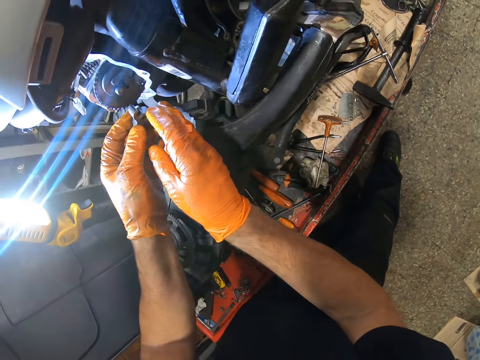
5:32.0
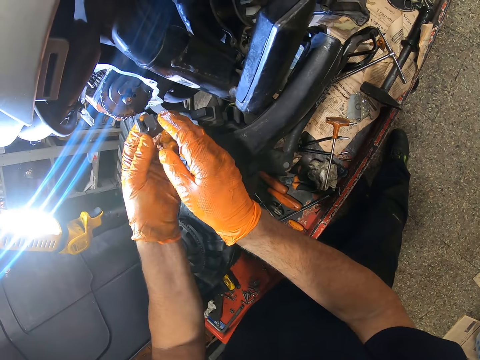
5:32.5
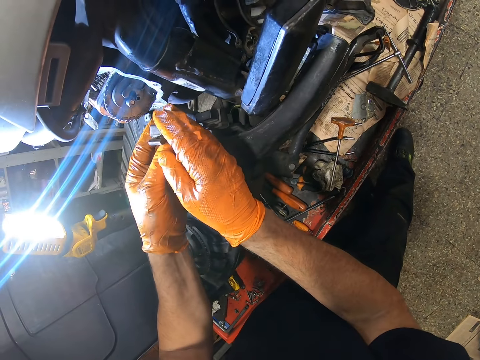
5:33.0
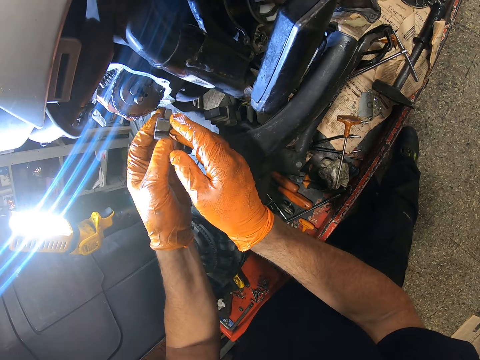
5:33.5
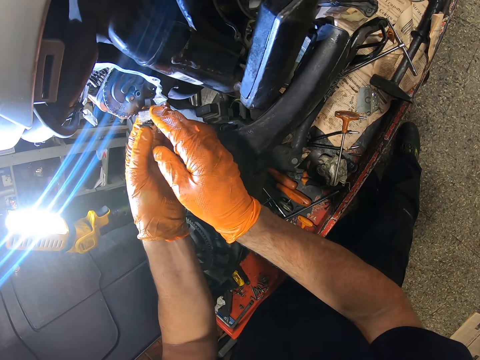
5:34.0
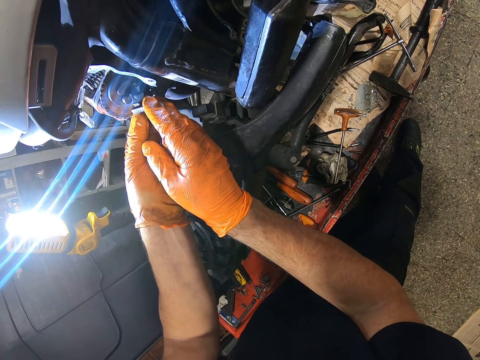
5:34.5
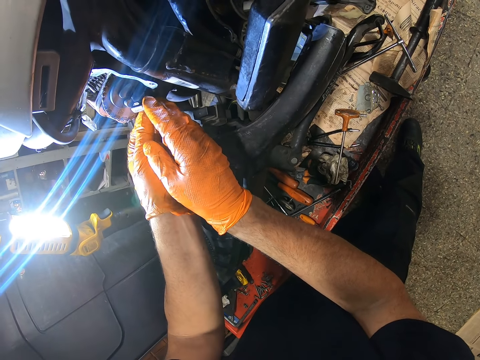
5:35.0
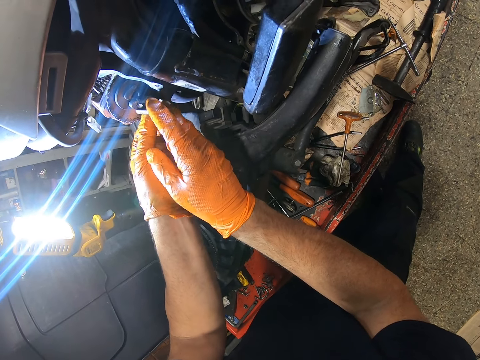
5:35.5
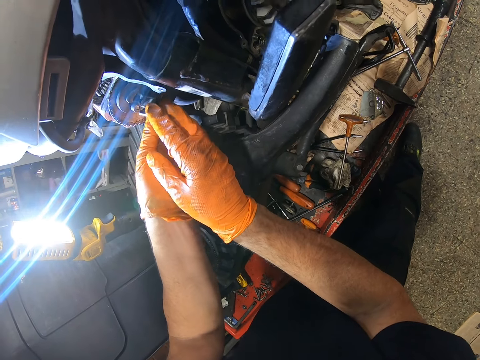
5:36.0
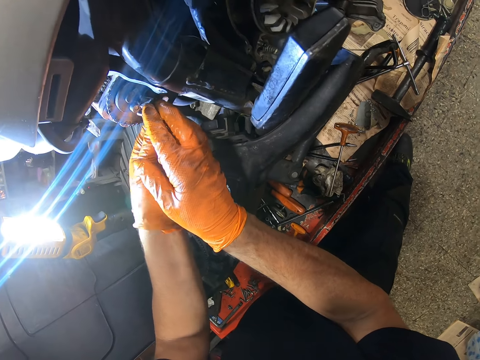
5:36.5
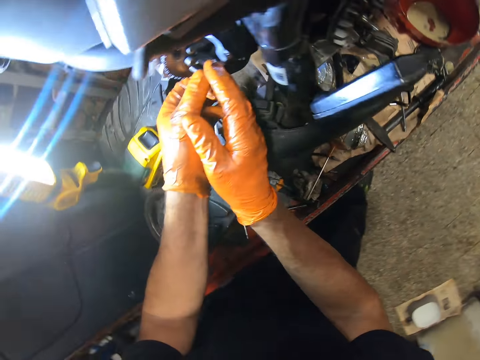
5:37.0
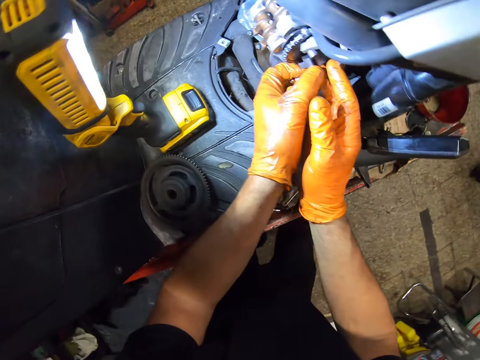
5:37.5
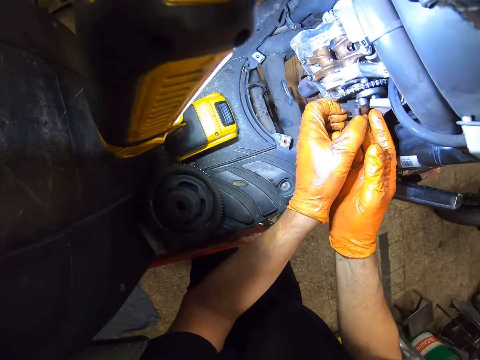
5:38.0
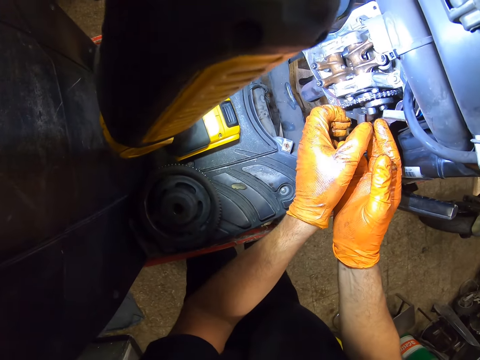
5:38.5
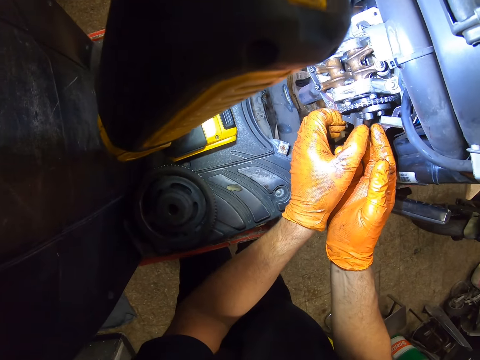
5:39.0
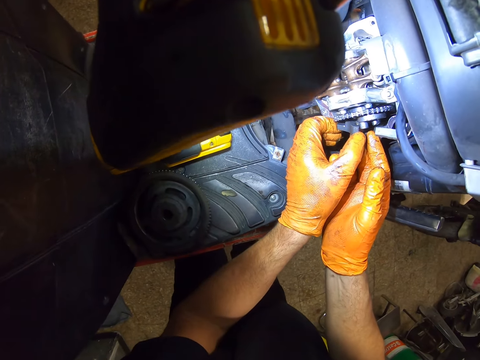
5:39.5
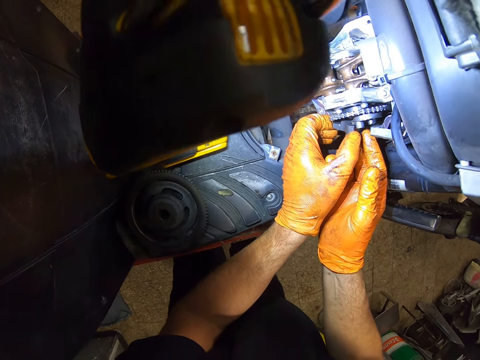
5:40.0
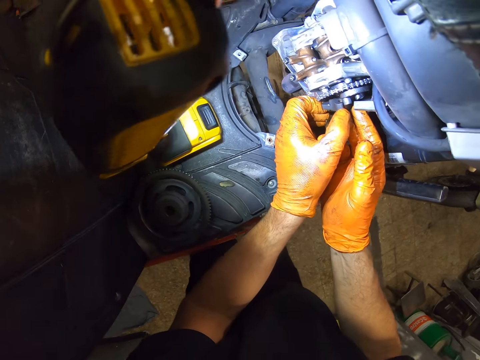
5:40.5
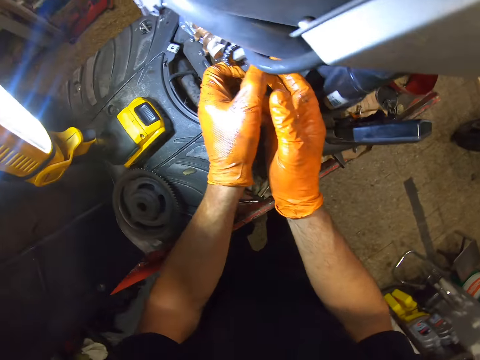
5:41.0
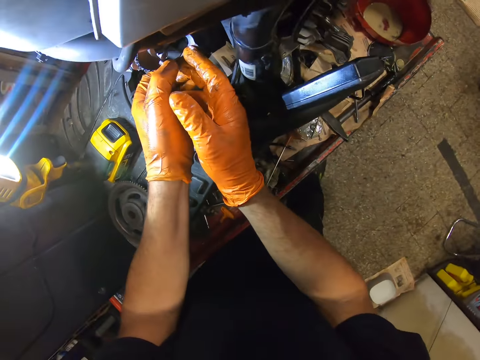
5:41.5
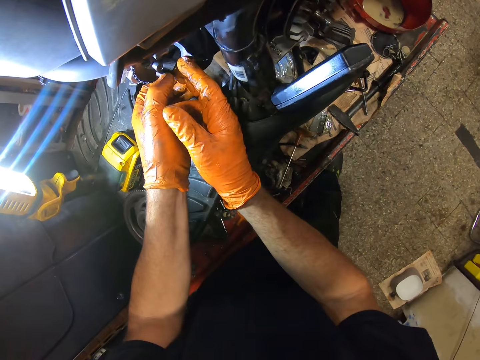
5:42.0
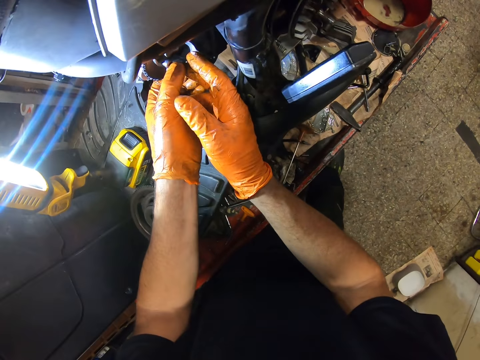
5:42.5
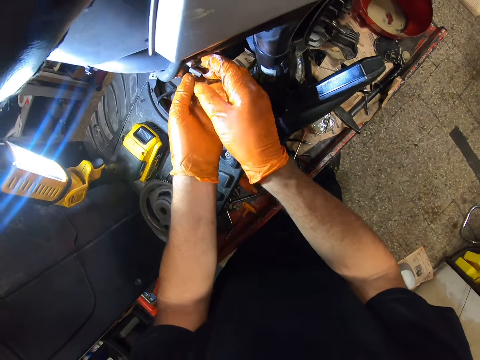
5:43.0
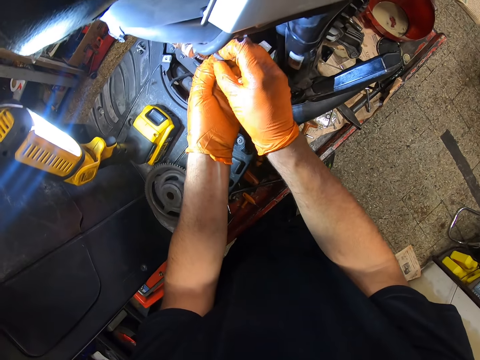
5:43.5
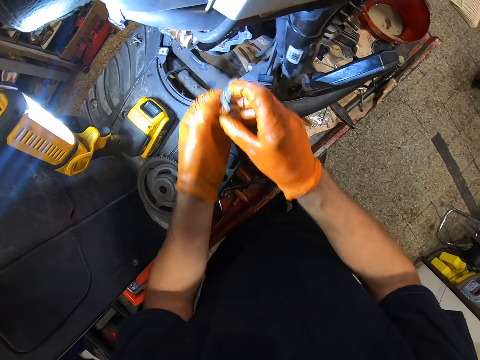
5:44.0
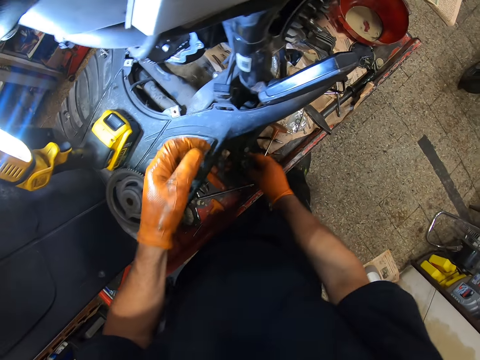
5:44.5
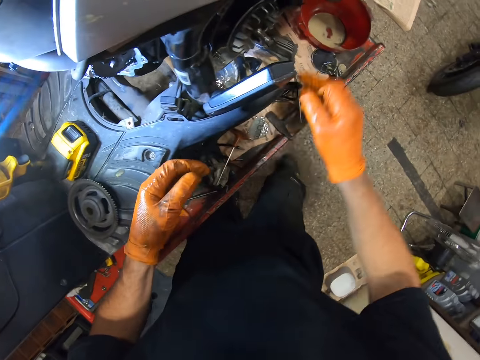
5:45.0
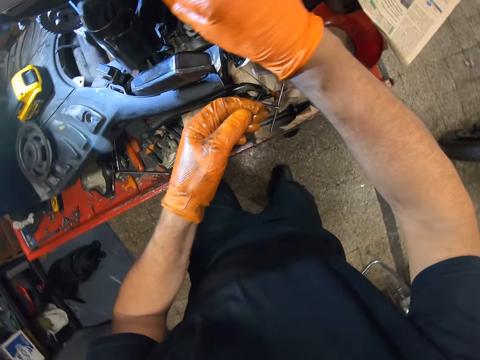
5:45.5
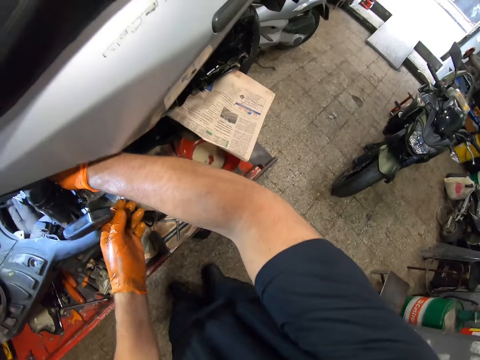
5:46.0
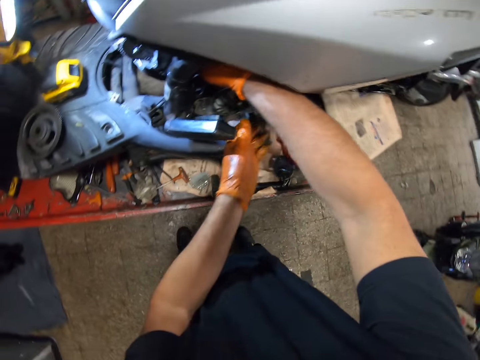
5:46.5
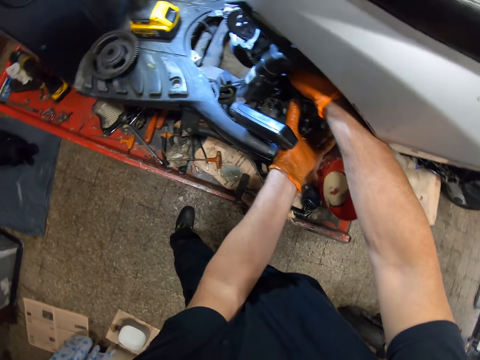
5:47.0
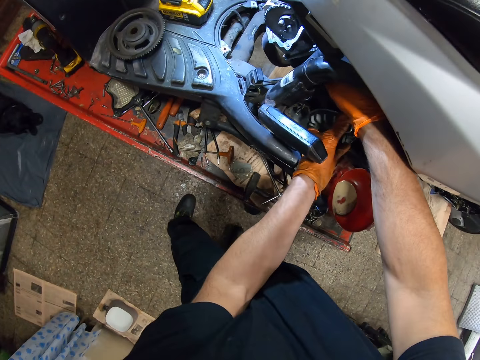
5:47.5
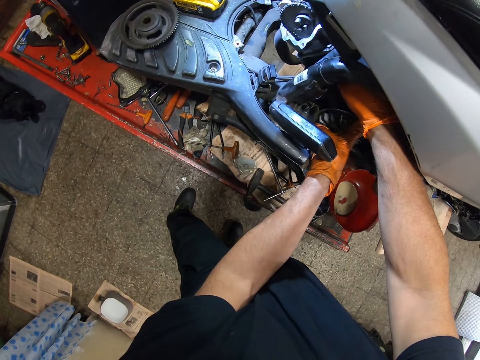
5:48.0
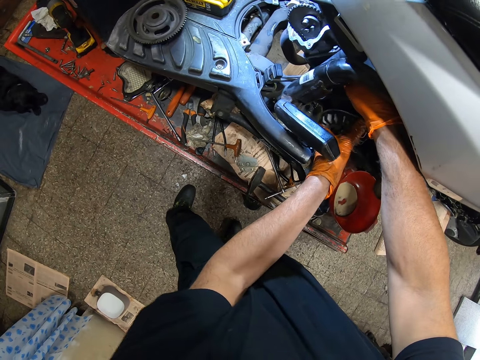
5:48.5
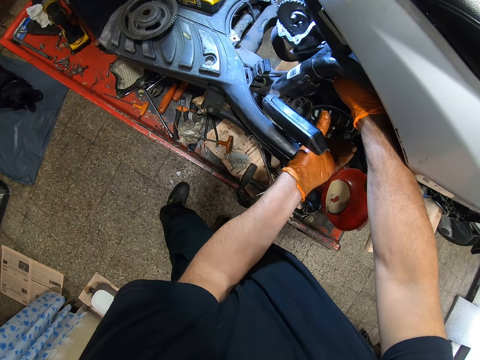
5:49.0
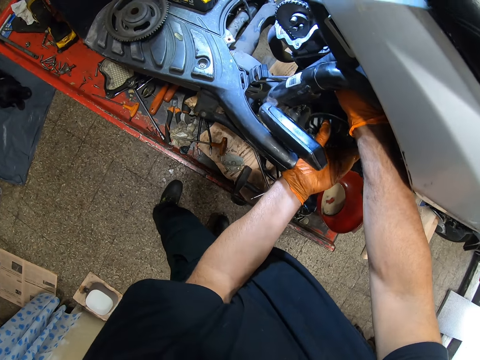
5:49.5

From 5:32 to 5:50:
The camera wearer places the air ring on the motorcycle. He takes off the air ring from the motorcycle. He drops the air ring on a flat metal. He inserts his right hand into the motorcycle. He touches the rotor on the motorcycle with his left hand. He rolls the rotor of the motorcycle with his left hand.

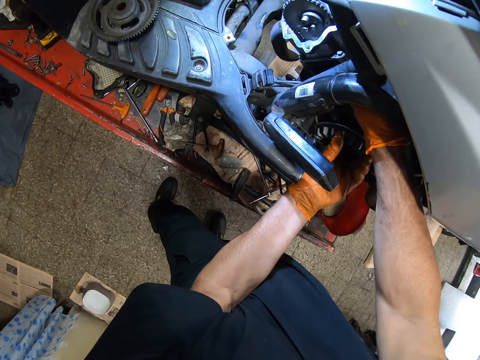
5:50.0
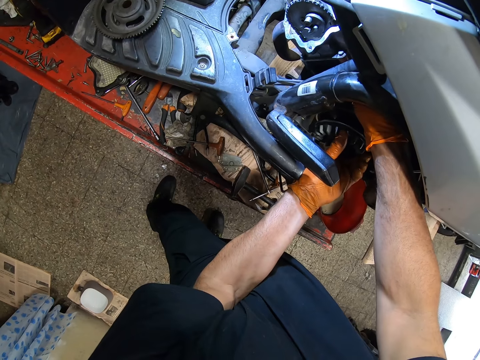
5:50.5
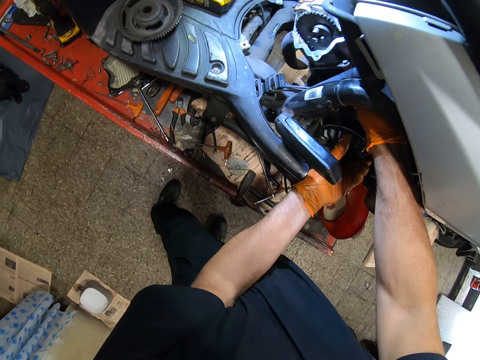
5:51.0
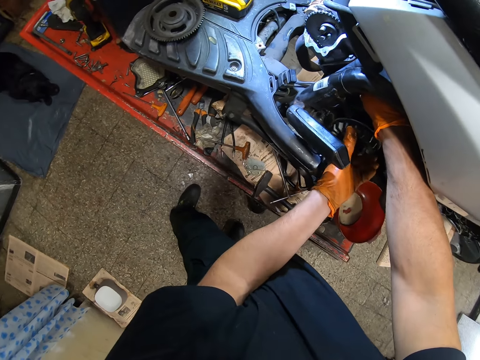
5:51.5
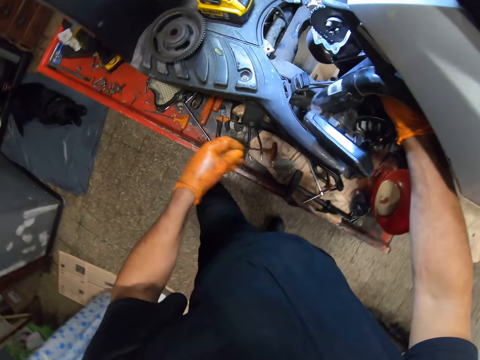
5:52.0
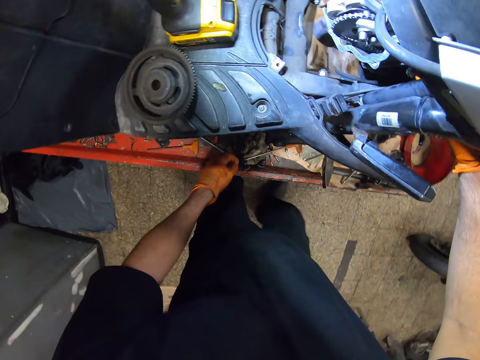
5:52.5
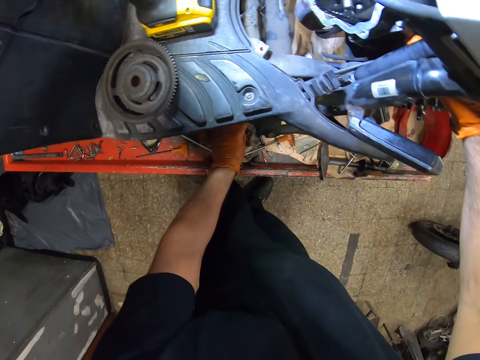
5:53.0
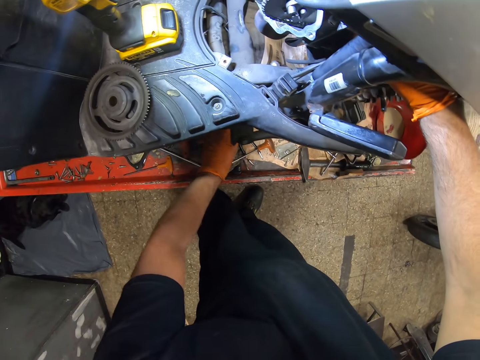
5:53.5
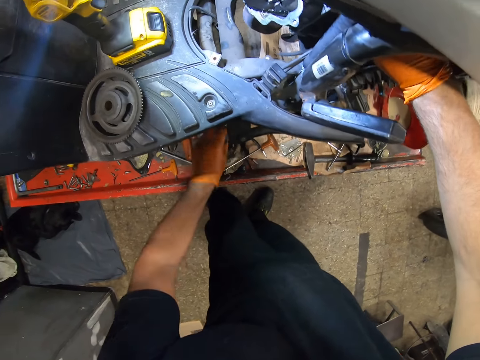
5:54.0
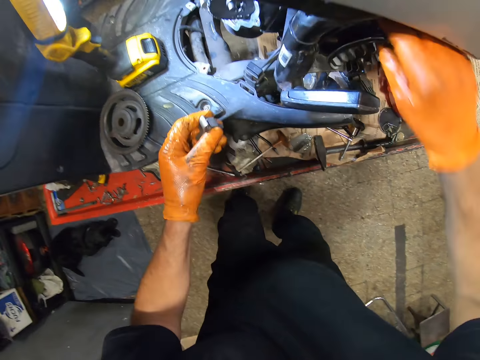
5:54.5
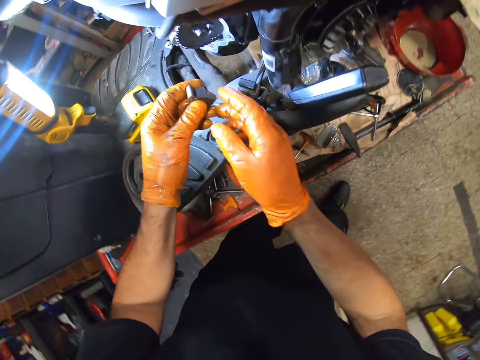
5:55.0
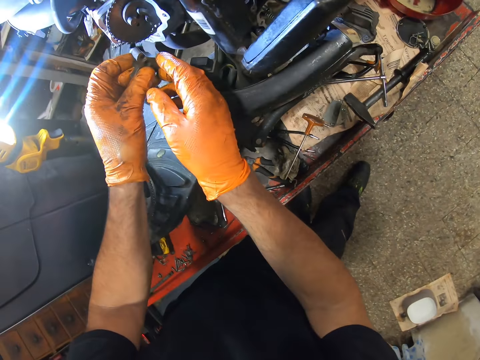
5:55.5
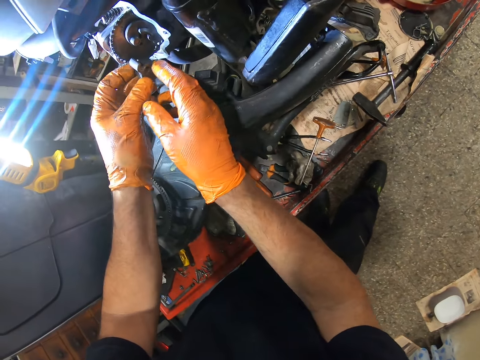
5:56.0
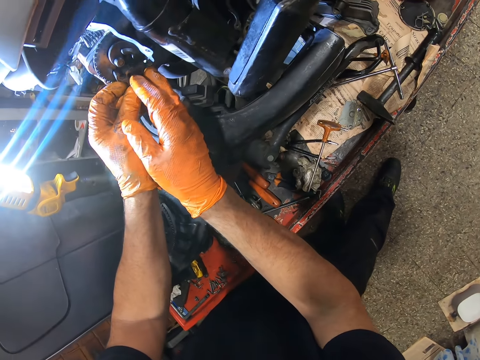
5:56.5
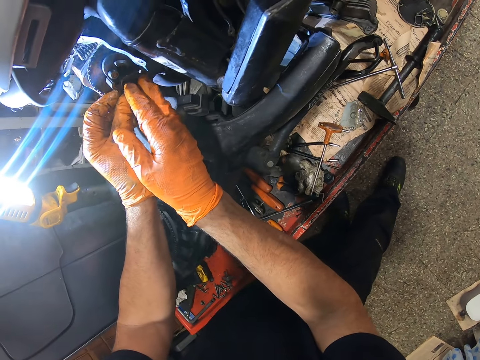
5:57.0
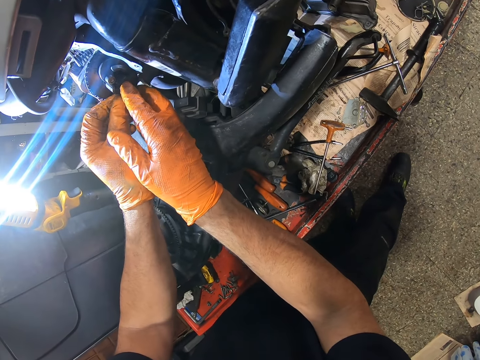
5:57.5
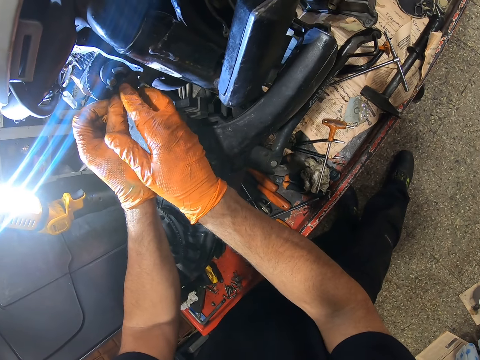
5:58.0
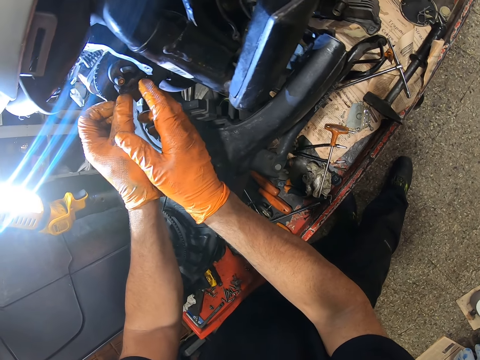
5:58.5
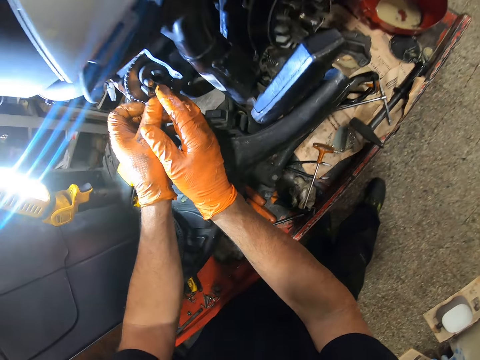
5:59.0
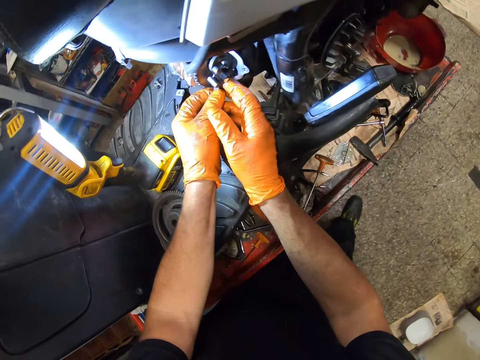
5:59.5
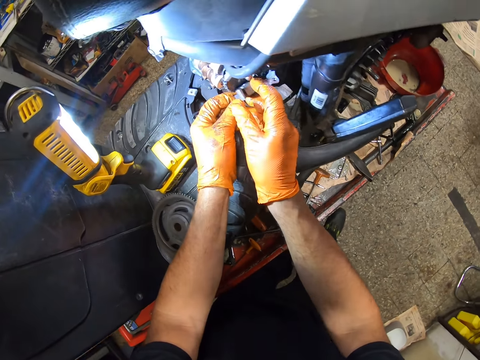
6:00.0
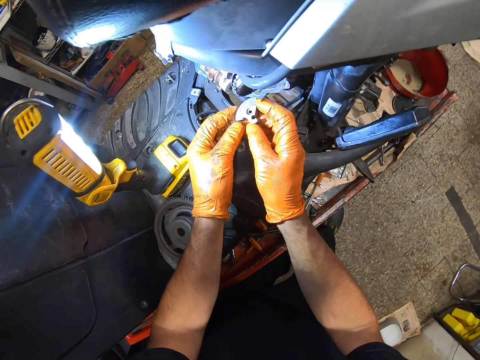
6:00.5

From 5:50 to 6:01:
The camera wearer takes his left hand off the rotor on the motorcycle. He picks up the air ring from the flat metal. He places the air ring on the motorcycle. He takes off the air ring from the motorcycle.
